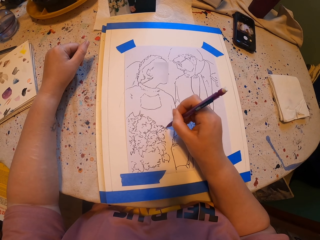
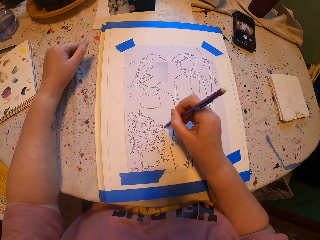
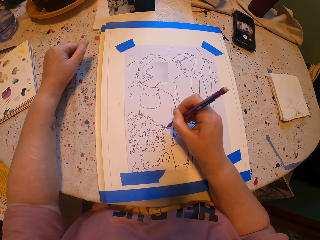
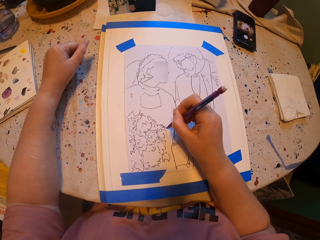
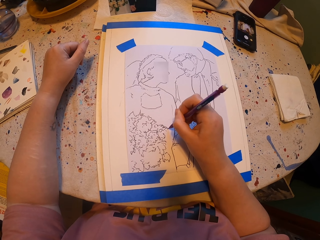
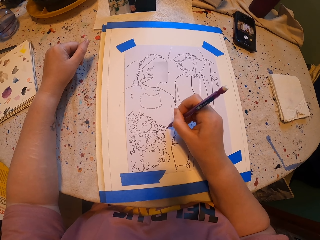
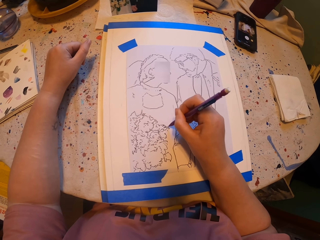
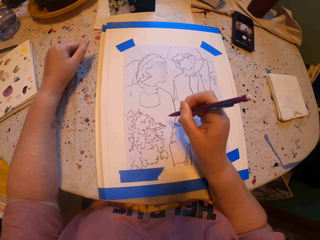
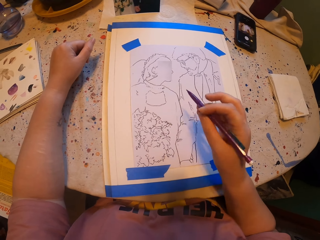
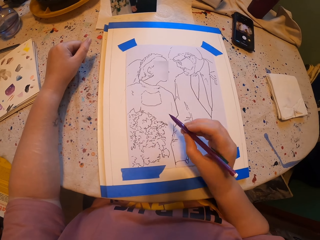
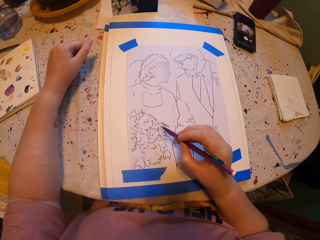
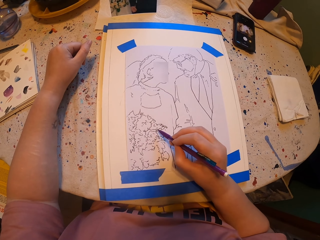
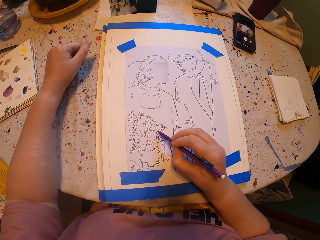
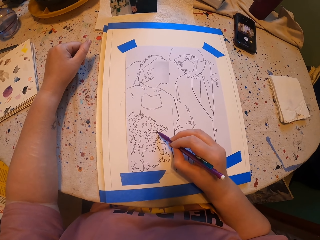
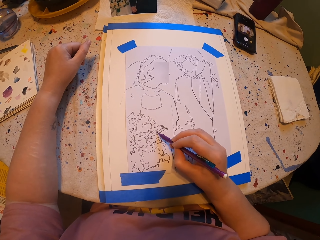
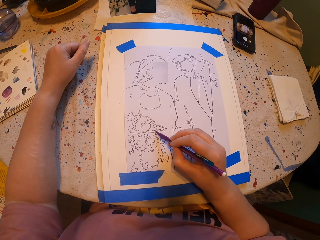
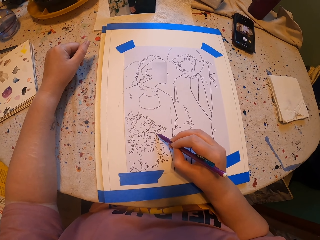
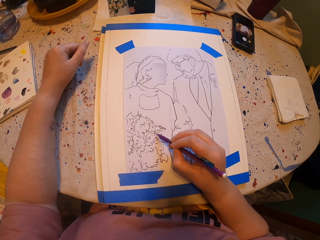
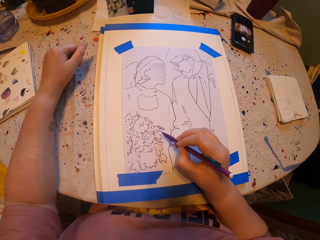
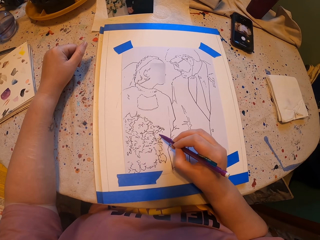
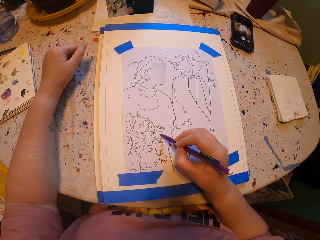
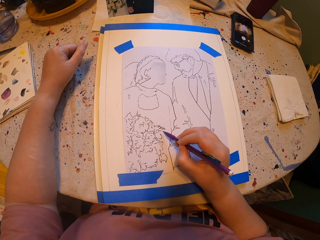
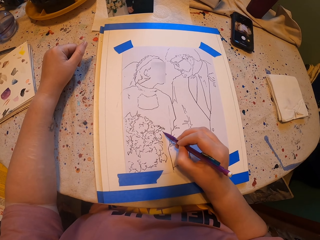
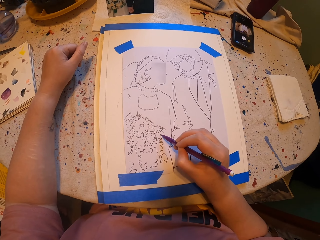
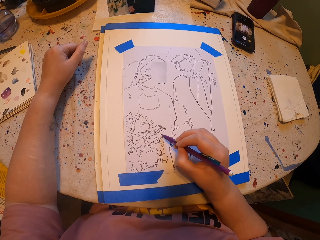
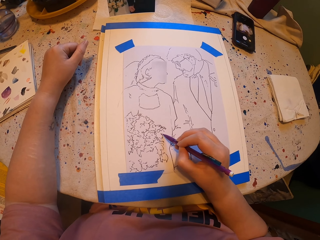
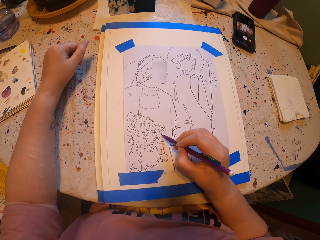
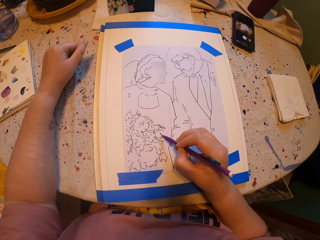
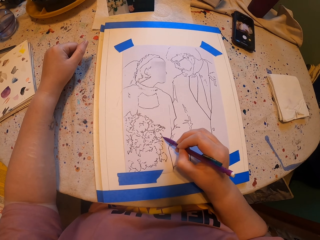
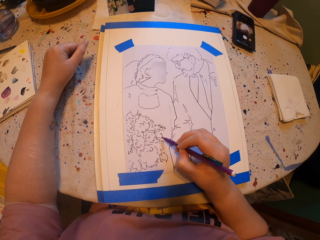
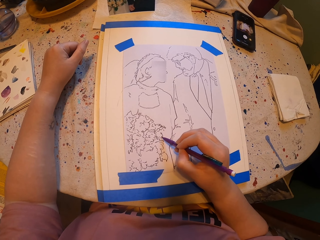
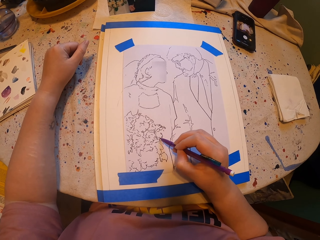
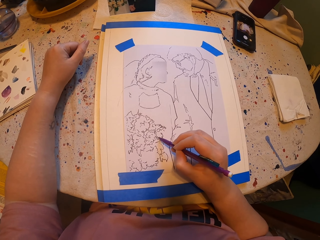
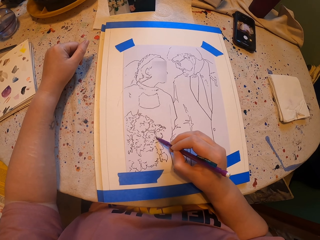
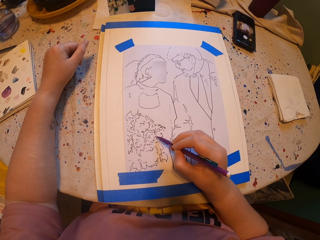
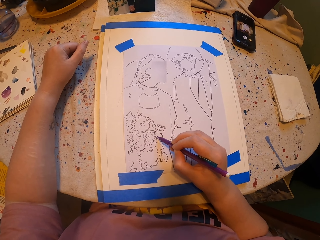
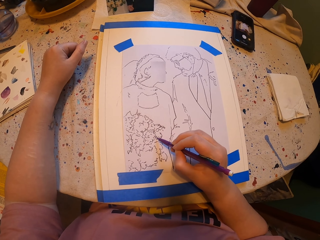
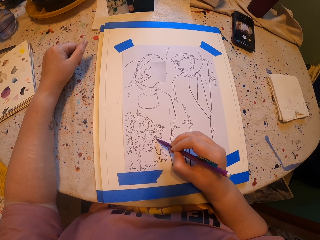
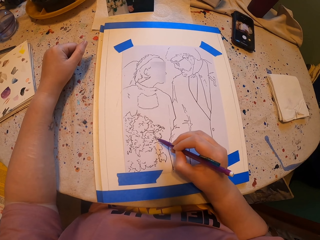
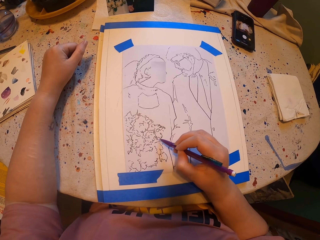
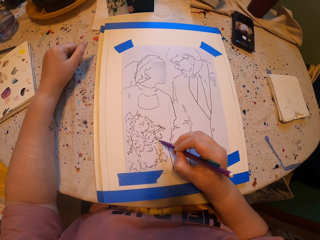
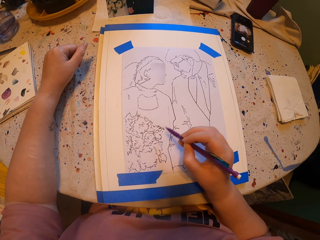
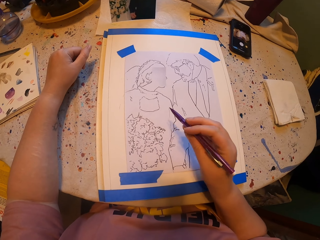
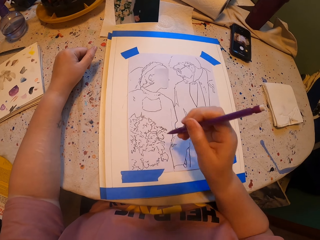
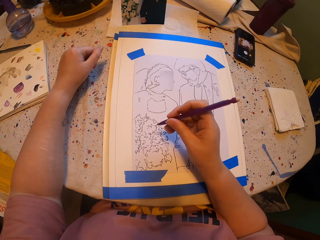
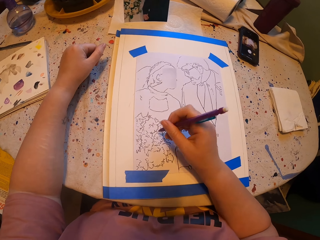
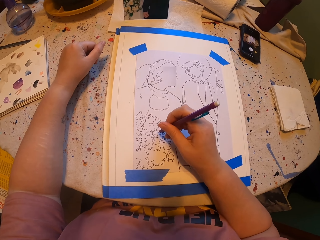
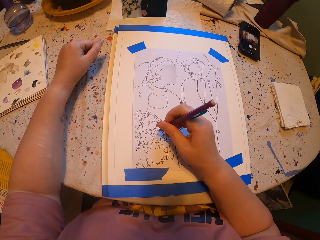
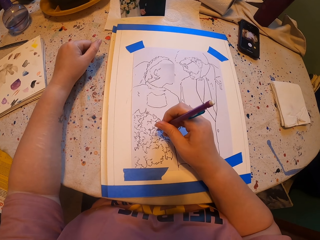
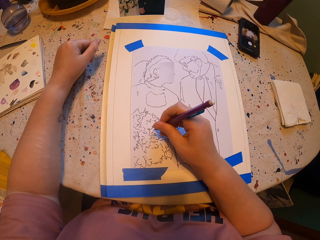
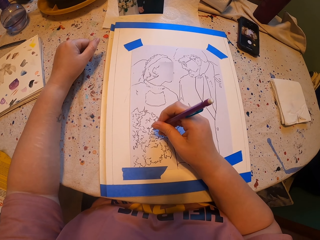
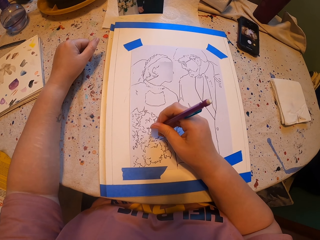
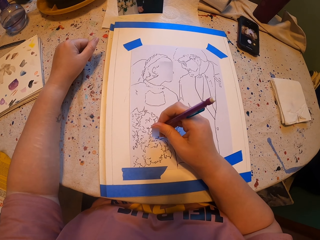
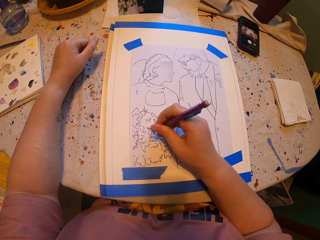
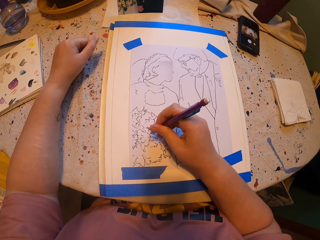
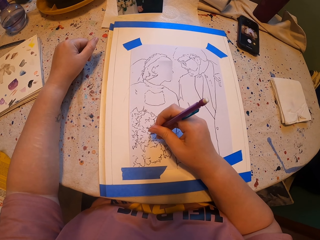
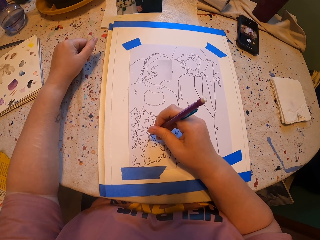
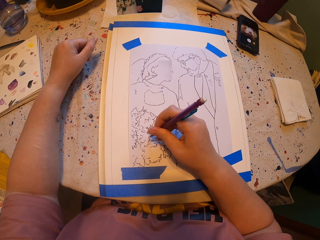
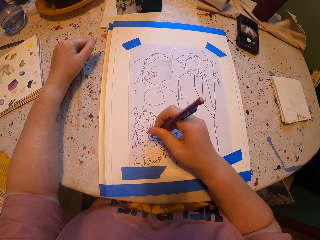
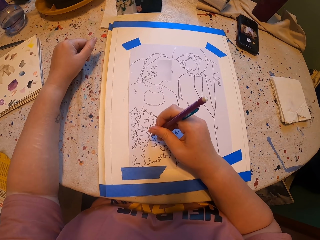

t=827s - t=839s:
The camera wearer raises a hand.

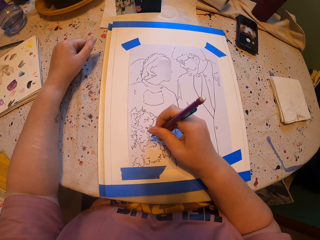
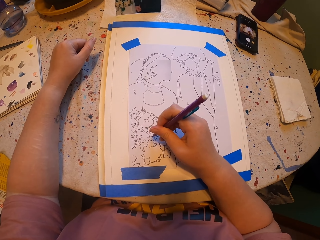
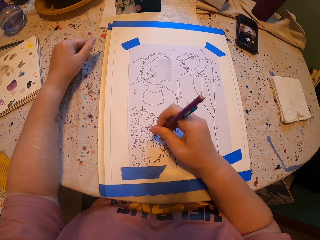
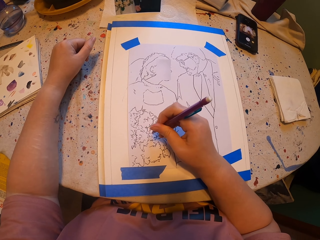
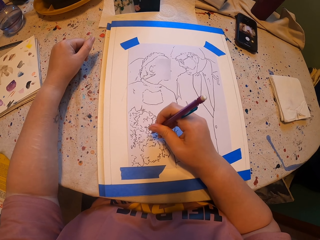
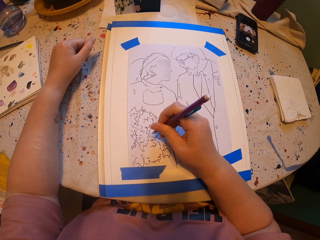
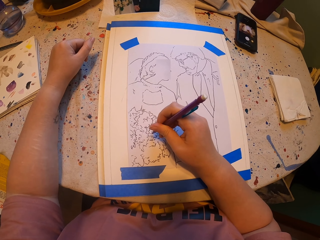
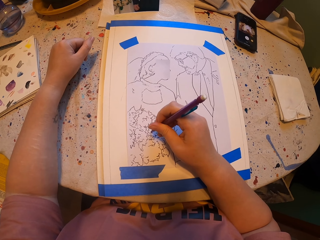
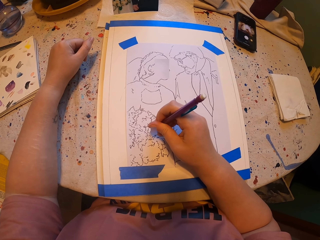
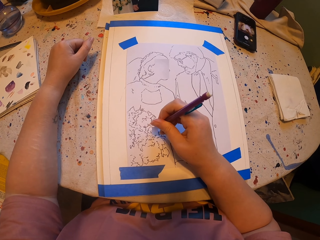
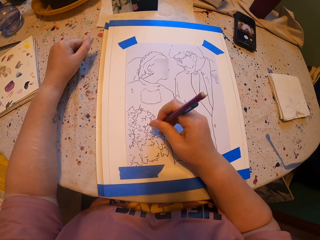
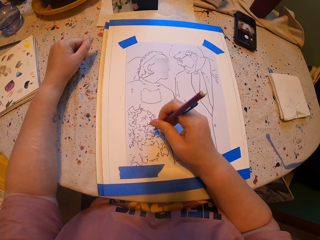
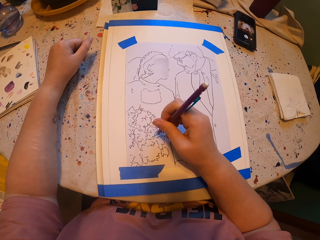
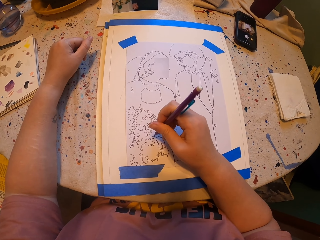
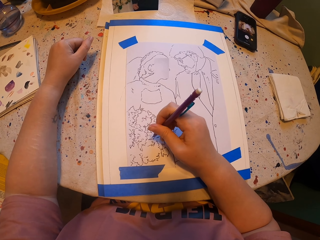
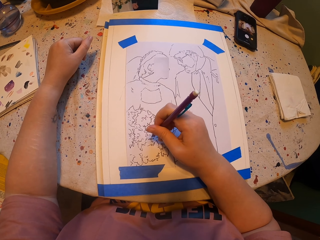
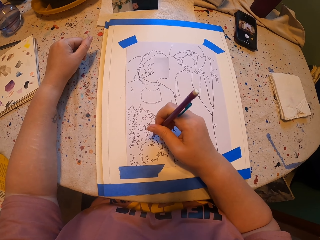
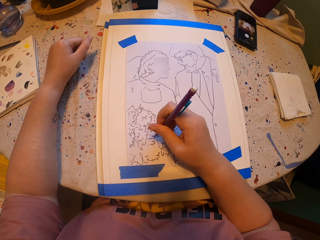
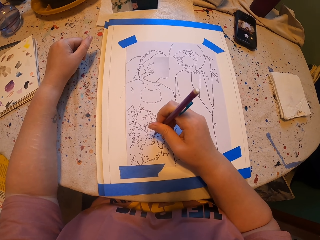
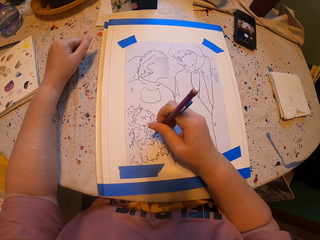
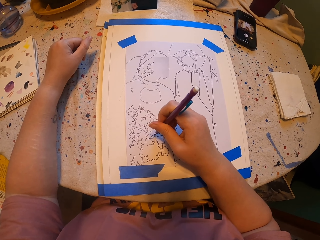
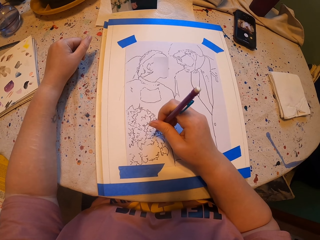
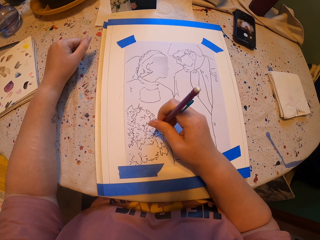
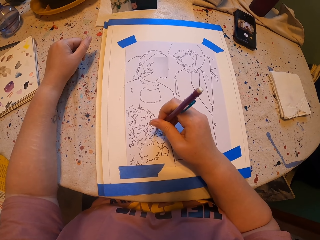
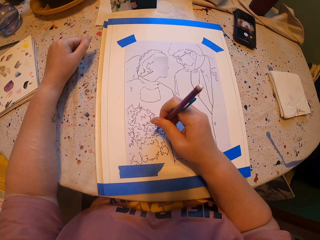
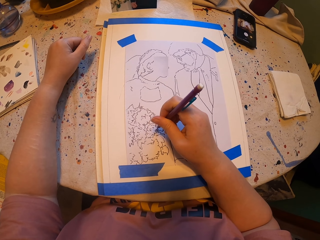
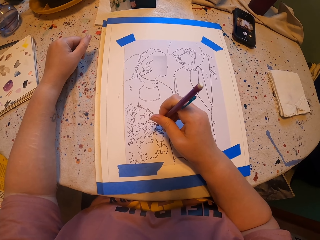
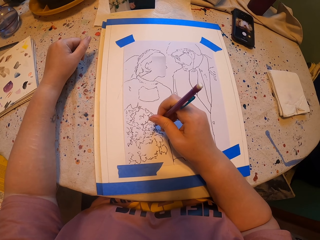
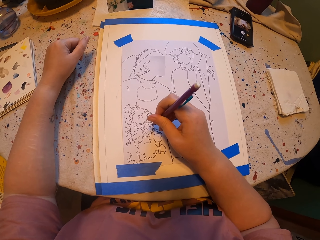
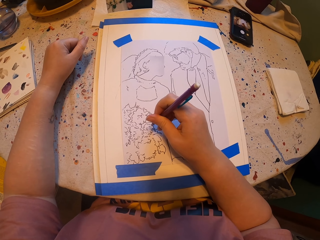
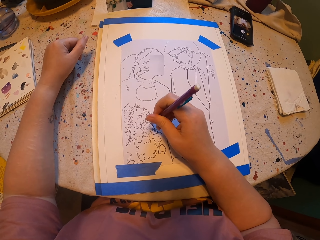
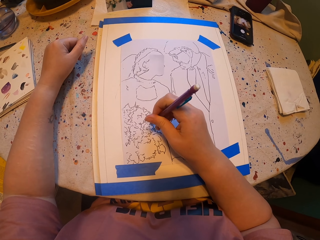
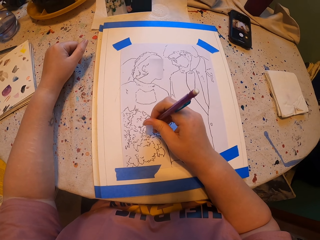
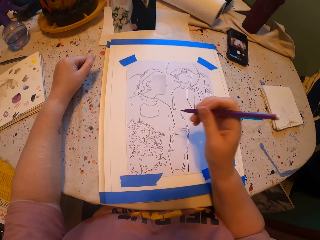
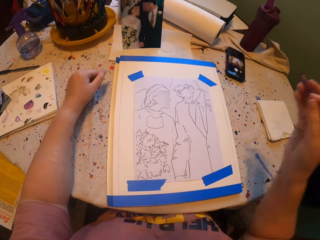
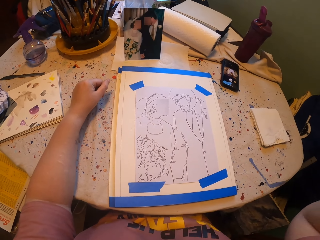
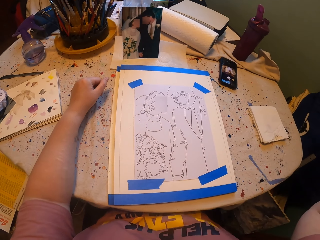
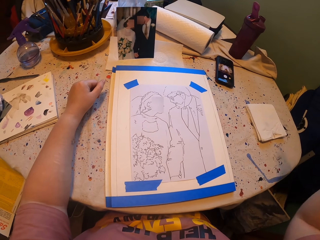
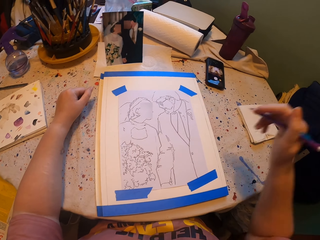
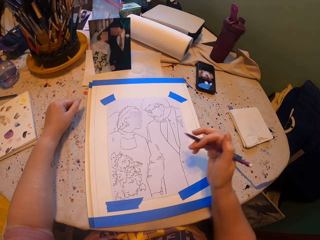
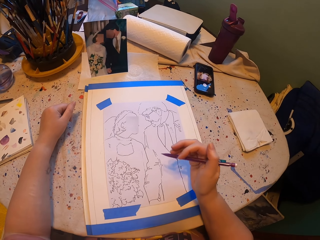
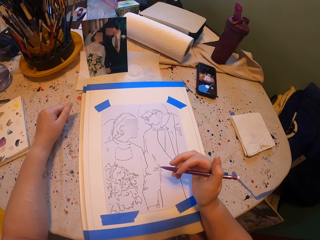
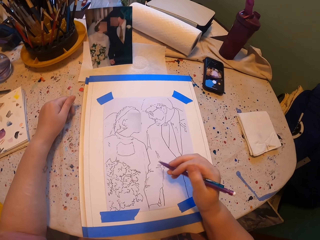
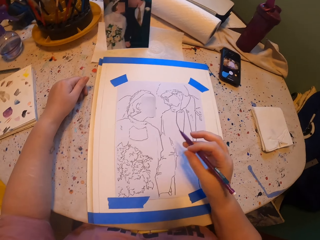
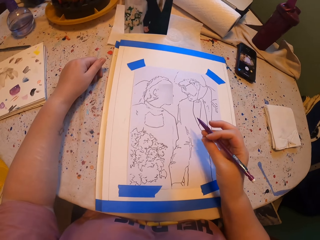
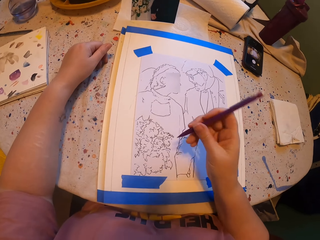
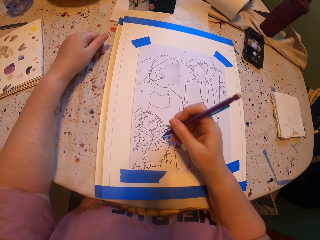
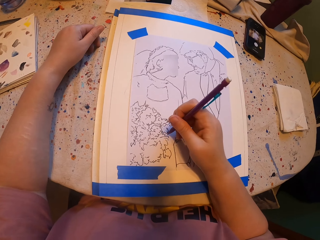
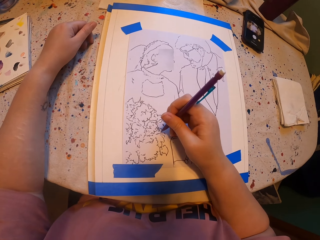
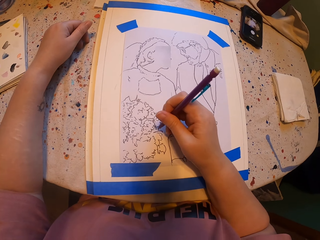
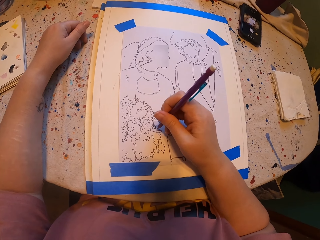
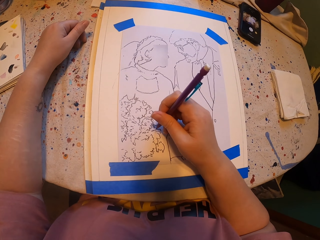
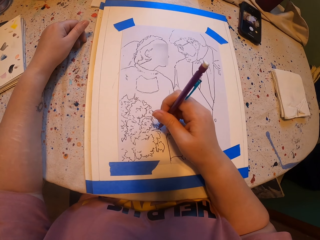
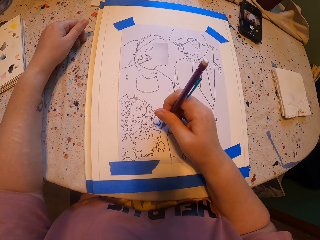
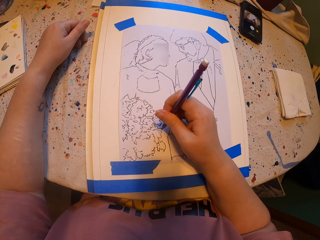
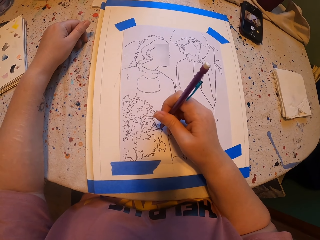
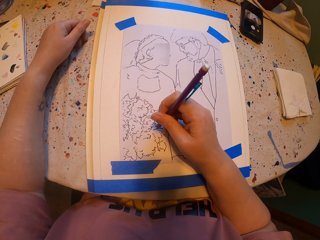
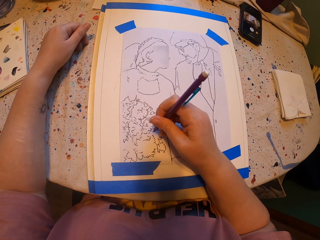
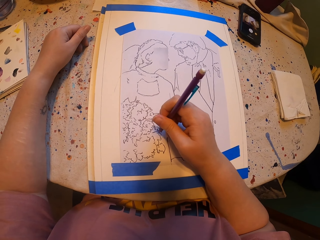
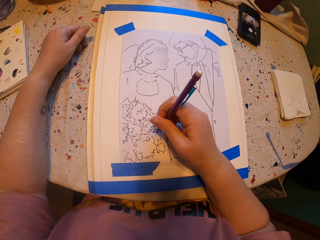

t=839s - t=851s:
The camera wearer raises a hand.
